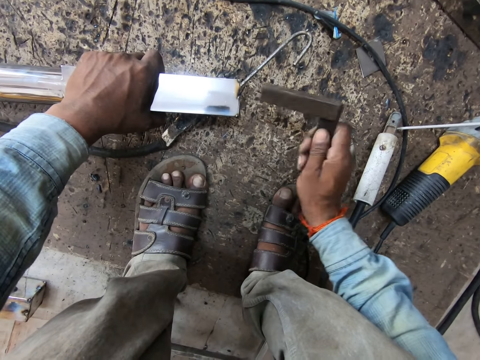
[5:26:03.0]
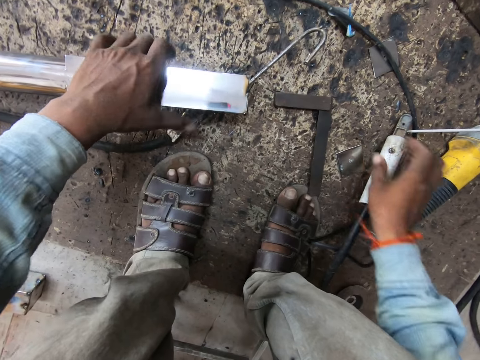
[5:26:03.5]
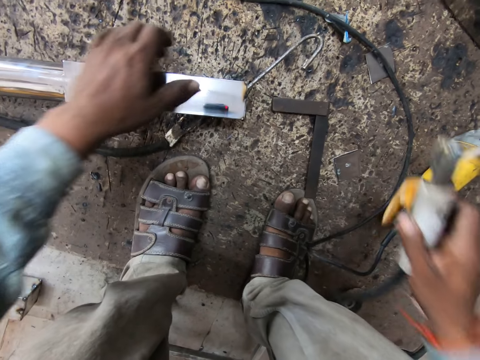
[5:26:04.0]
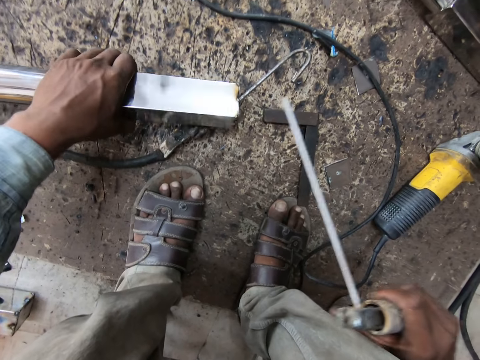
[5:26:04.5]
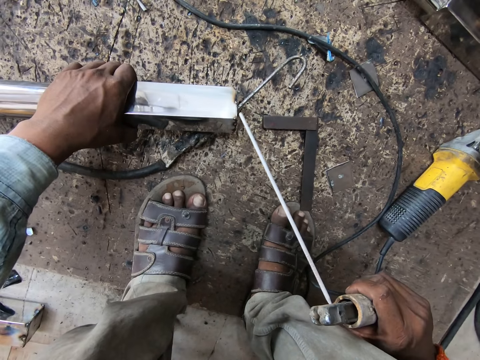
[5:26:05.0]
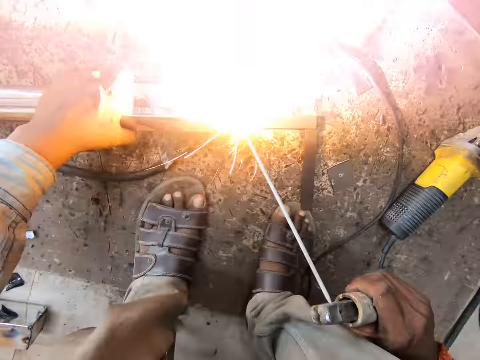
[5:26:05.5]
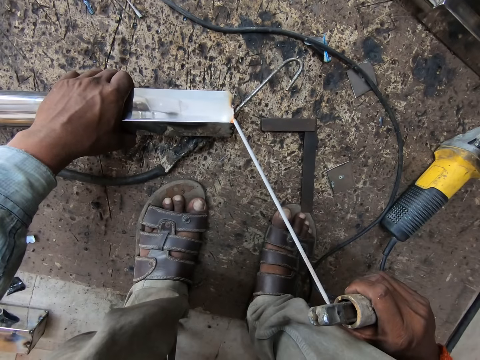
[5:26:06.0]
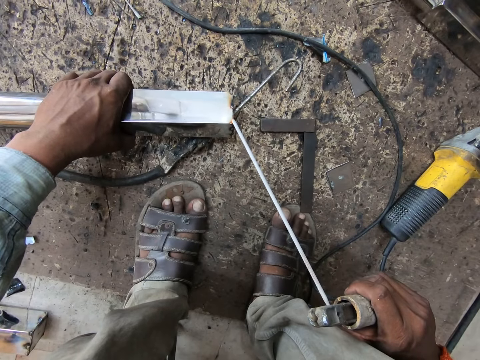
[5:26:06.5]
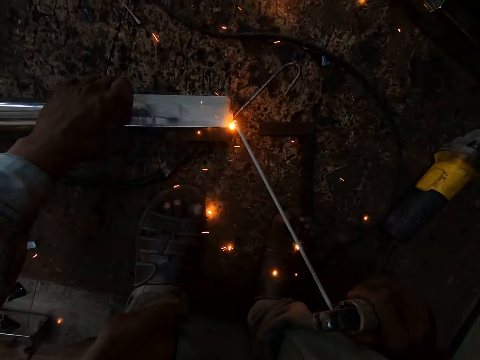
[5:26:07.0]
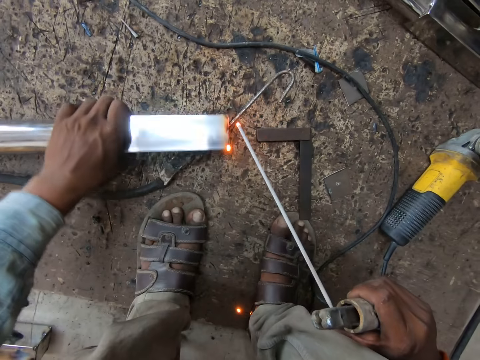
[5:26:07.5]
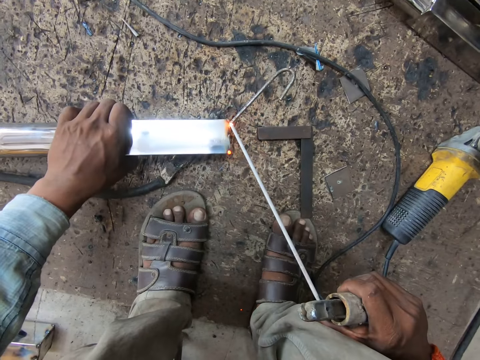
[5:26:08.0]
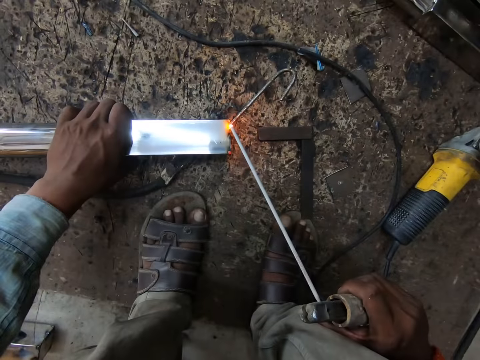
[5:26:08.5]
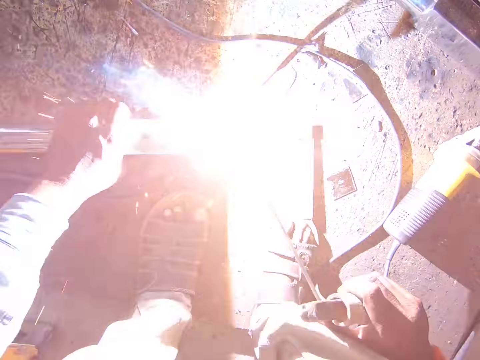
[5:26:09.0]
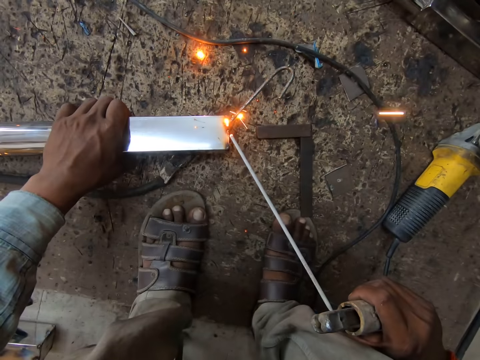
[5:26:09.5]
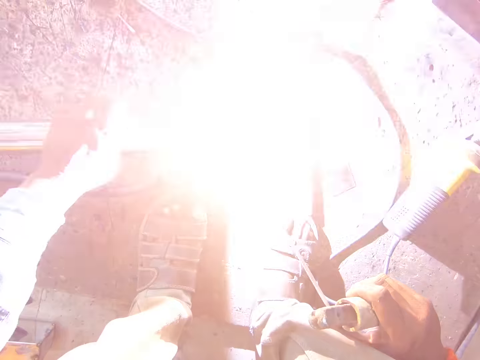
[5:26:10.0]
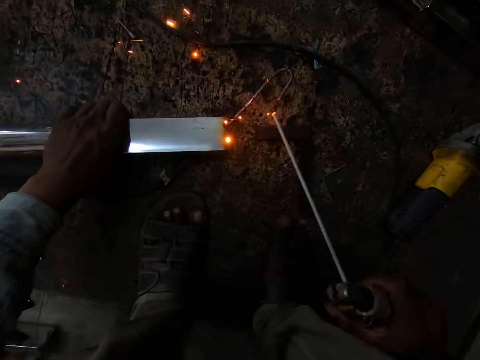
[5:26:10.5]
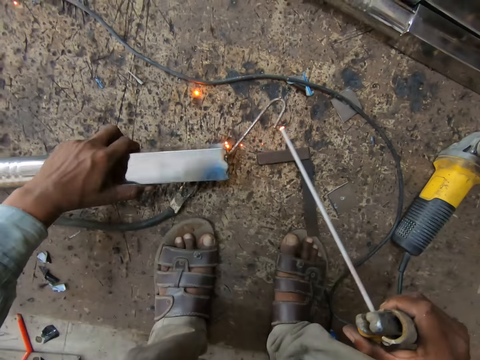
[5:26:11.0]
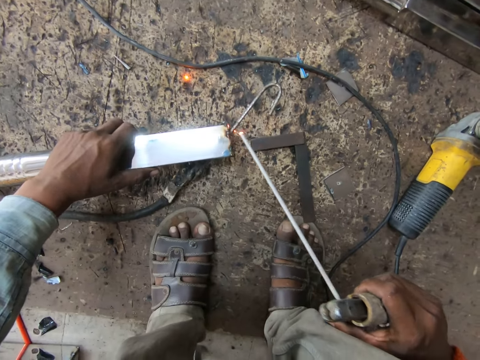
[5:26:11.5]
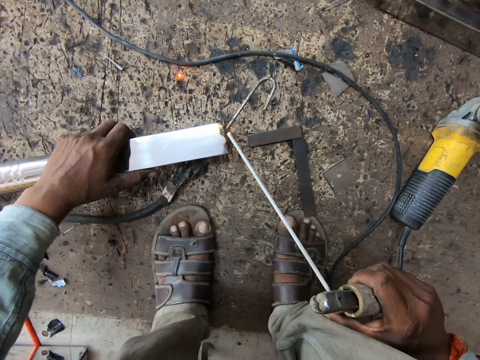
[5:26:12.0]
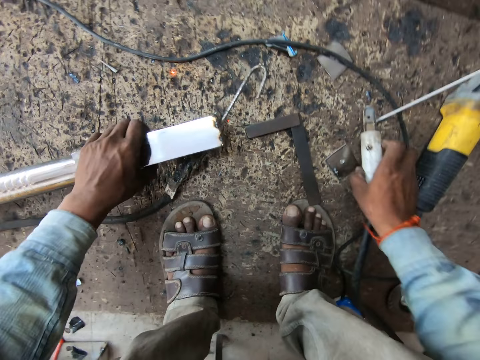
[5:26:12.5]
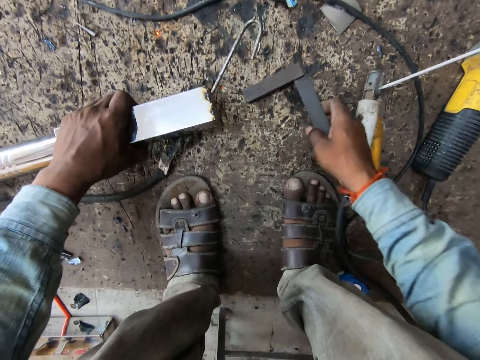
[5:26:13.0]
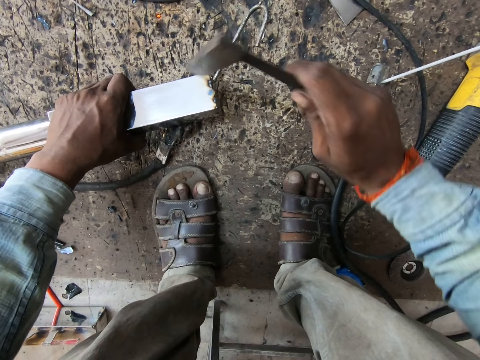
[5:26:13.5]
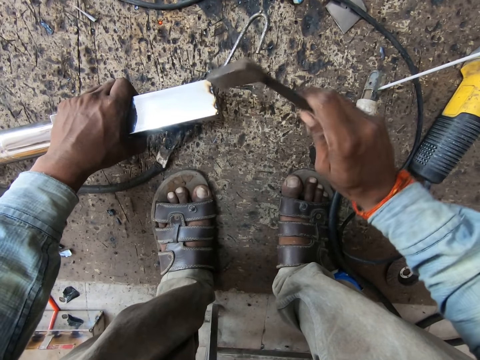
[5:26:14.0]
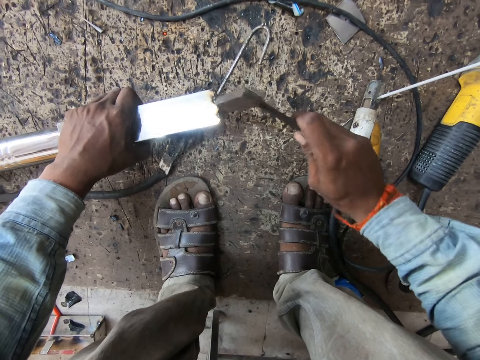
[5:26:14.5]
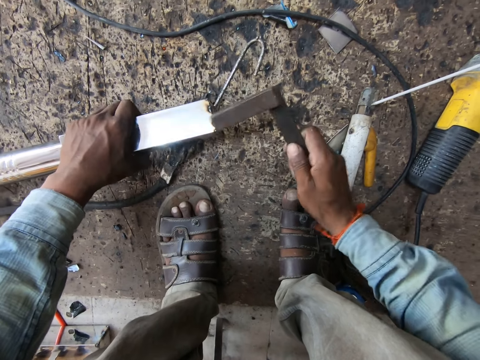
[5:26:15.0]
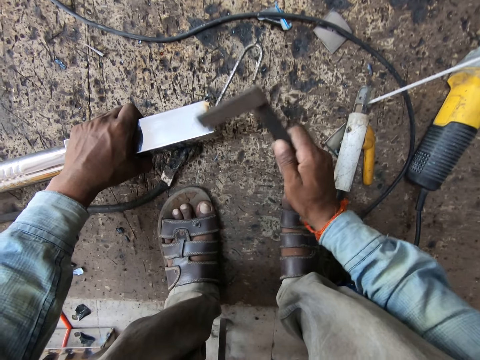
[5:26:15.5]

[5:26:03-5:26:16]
The camera wearer drops the frame square on the floor with his right hand. He picks the electrode holder from the floor with his right hand. He welds the steel with the electrode holder in his right hand. He drops the electrode holder on the floor with his right hand. He picks the frame square from the floor with his right hand. He hits the steel with the frame square in his right hand.

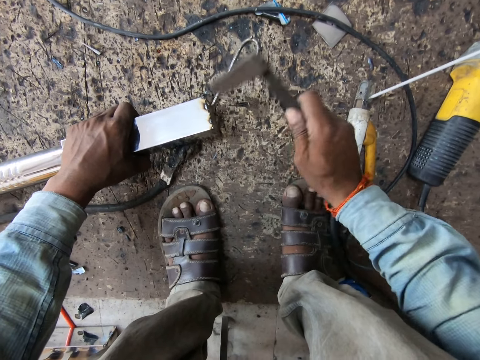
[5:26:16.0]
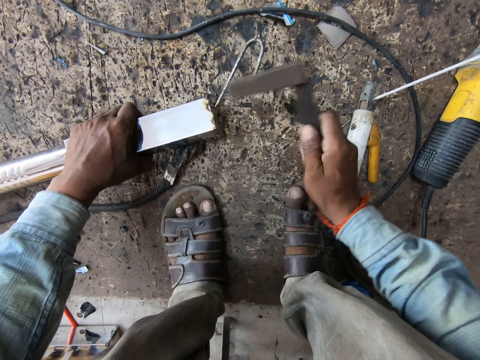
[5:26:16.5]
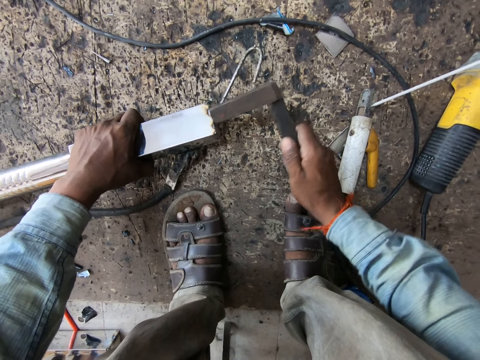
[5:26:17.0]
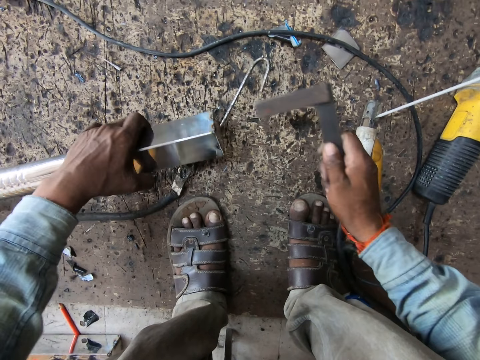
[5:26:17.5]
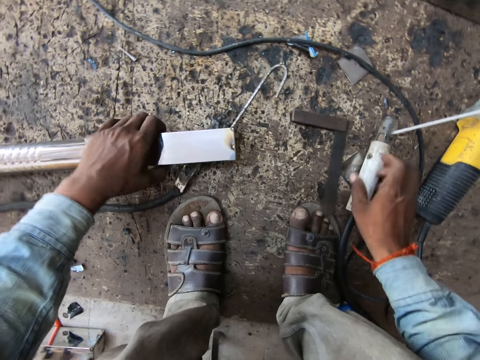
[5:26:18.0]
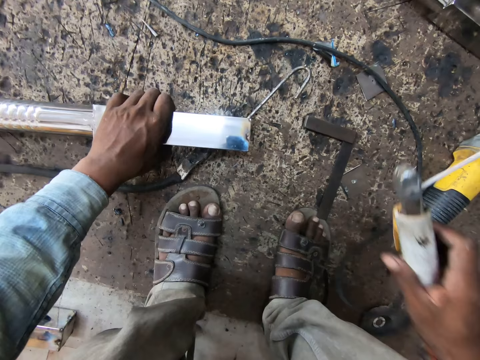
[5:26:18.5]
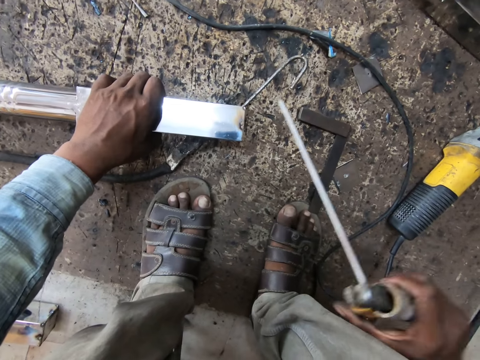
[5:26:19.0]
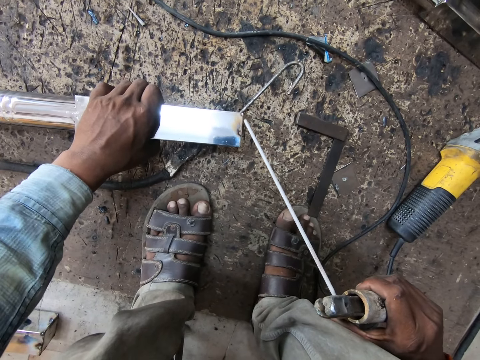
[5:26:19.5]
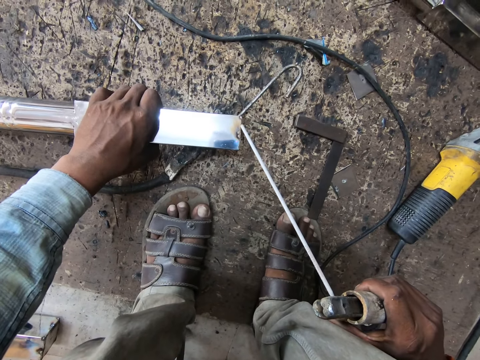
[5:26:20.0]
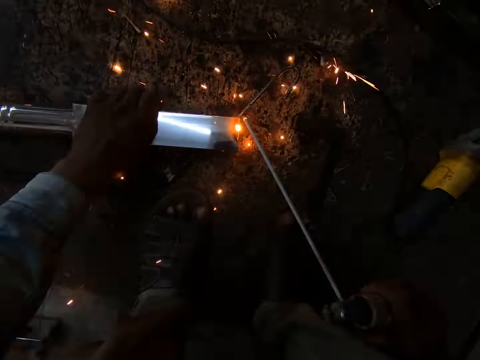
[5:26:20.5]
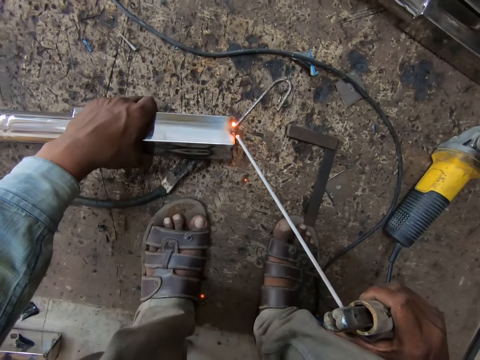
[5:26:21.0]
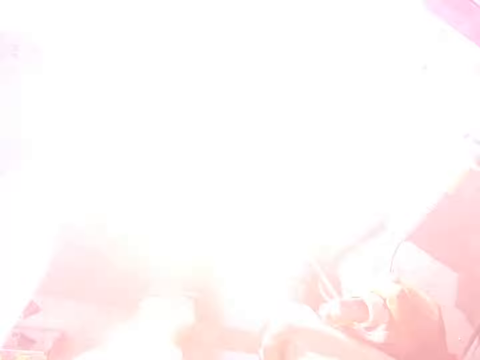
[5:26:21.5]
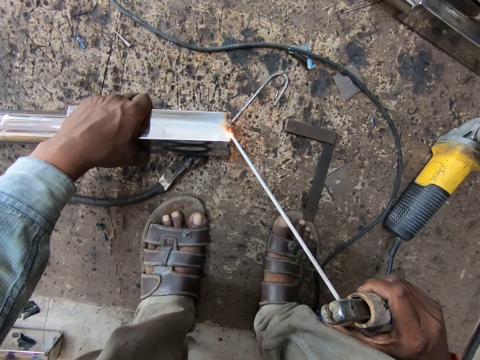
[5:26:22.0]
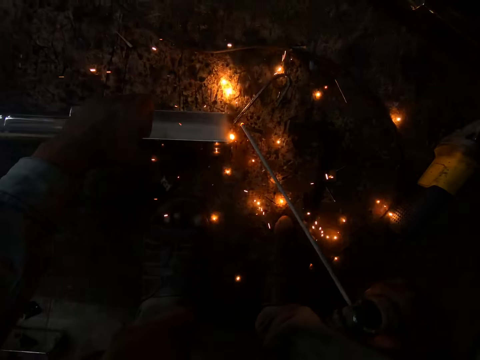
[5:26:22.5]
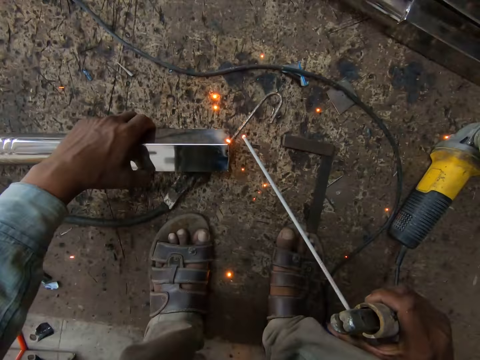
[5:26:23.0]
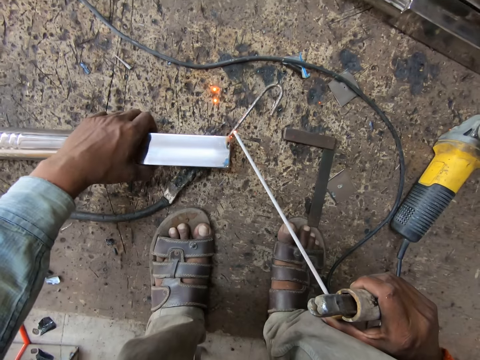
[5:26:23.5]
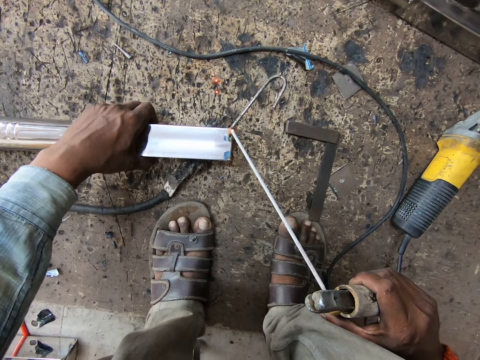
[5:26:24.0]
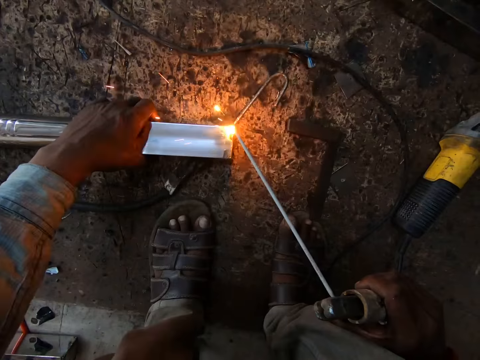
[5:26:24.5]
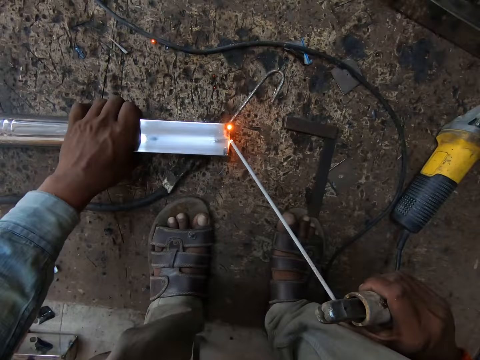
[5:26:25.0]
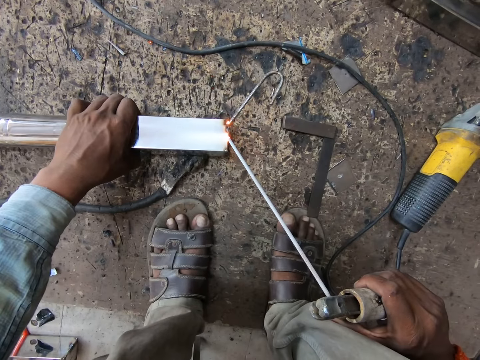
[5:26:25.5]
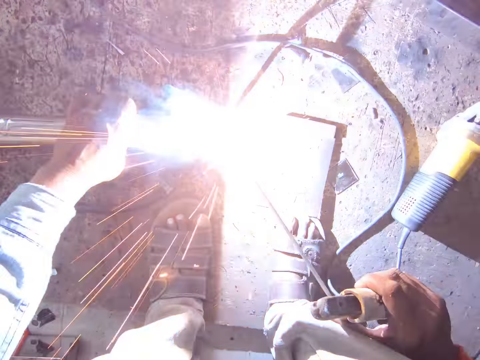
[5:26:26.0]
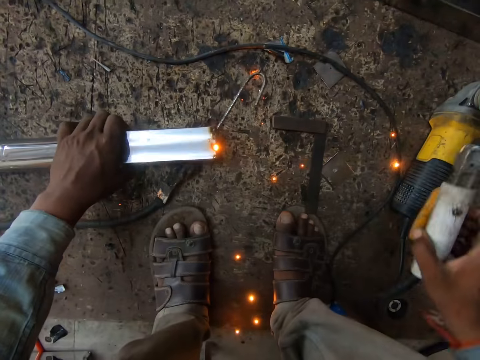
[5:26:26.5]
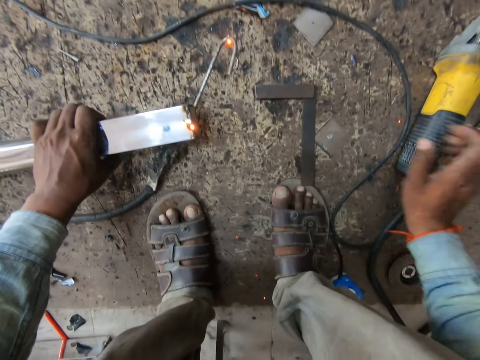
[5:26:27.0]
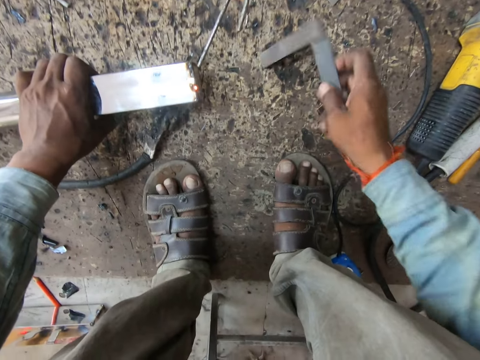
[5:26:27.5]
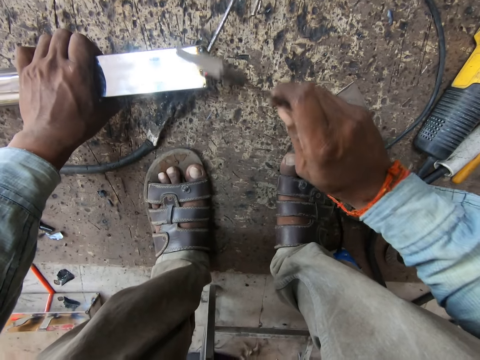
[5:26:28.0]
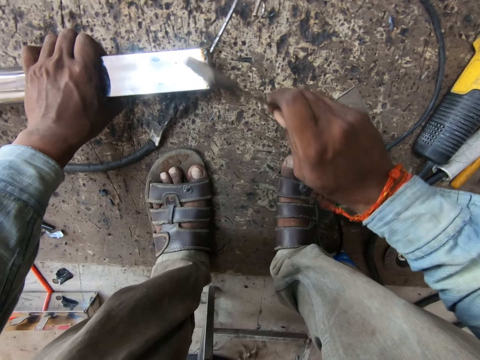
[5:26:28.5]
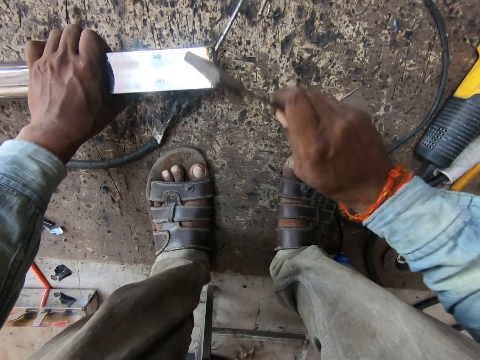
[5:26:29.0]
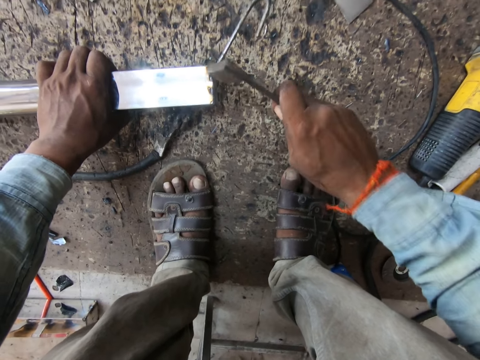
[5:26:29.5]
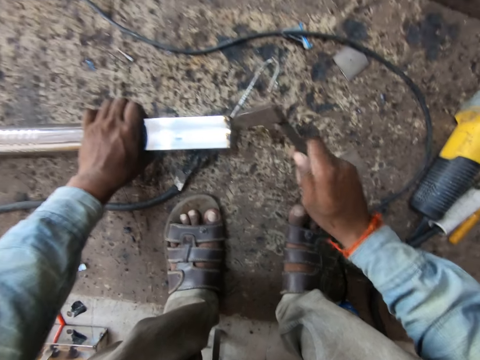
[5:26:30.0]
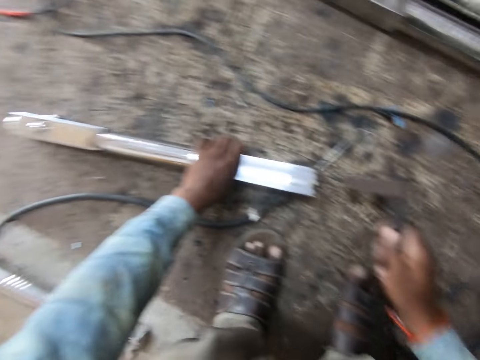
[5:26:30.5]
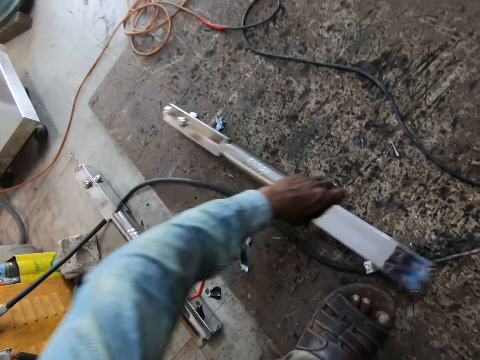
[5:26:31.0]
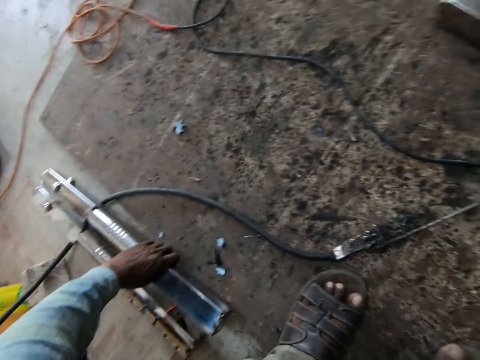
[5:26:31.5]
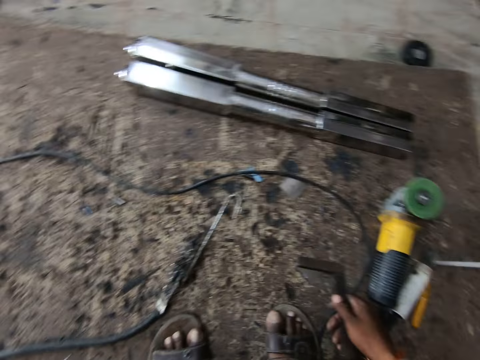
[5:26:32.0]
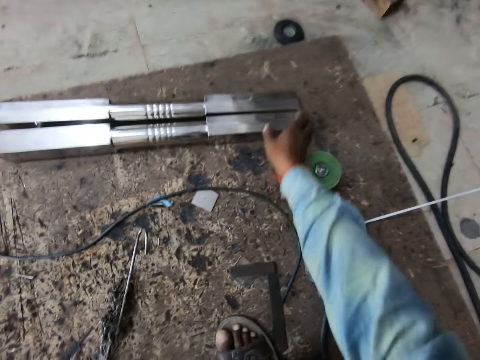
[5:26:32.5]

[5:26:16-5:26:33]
The camera wearer drops the frame square on the floor with his right hand. He picks the frame square from the floor with his right hand. He welds the steel with the electrode holder in his right hand. He drops the electrode holder in his right hand on the floor. He picks the iron rod on the floor with his right hand. He hits the iron rod on the aluminium rod or metal bar in his left hand. He moves the aluminium rod to the side with his left hand. He picks the metal bar with the left hand and drops the metal bar on the floor.
